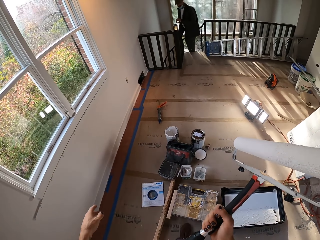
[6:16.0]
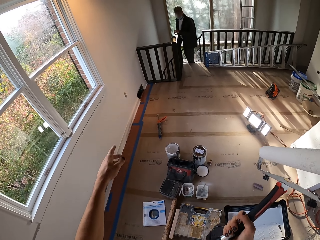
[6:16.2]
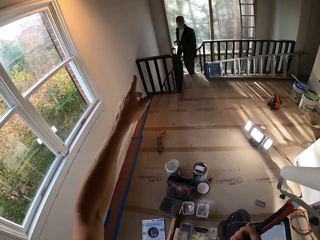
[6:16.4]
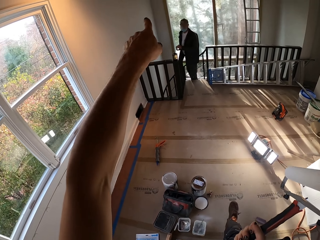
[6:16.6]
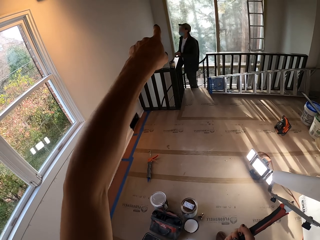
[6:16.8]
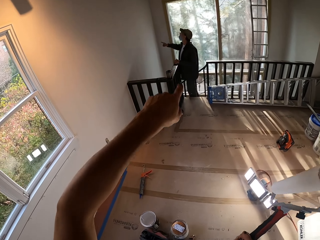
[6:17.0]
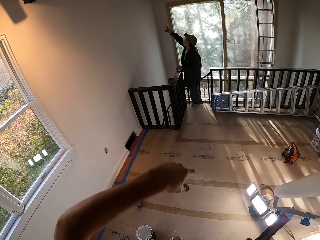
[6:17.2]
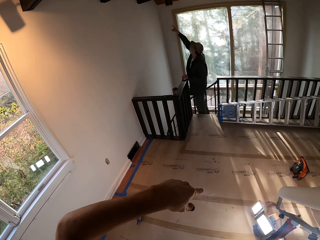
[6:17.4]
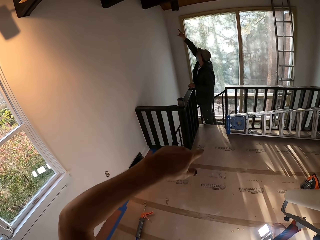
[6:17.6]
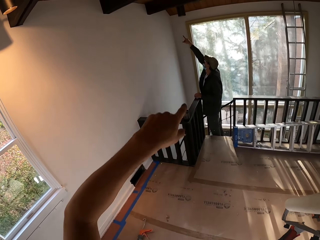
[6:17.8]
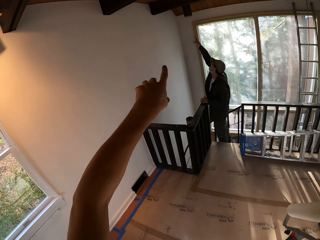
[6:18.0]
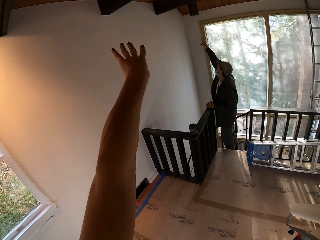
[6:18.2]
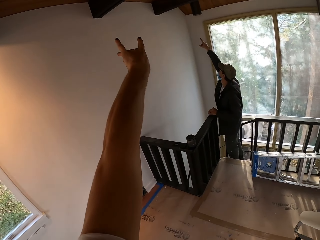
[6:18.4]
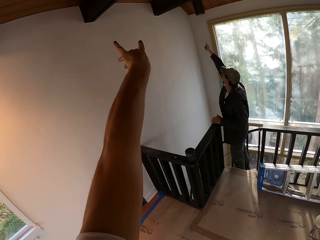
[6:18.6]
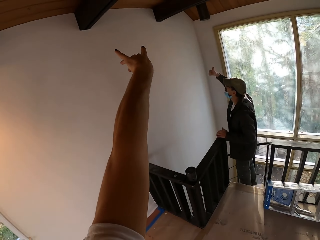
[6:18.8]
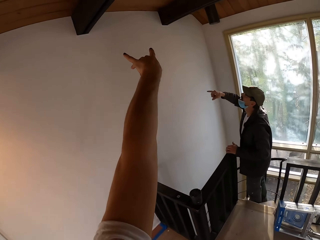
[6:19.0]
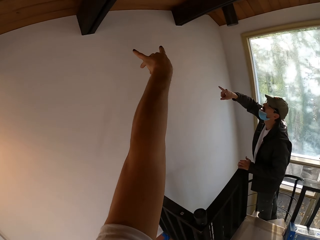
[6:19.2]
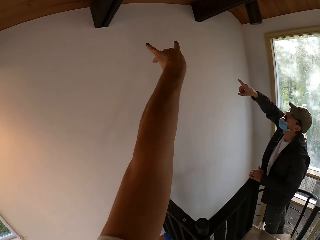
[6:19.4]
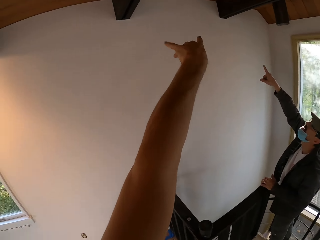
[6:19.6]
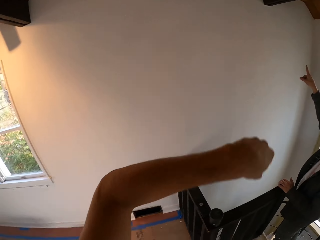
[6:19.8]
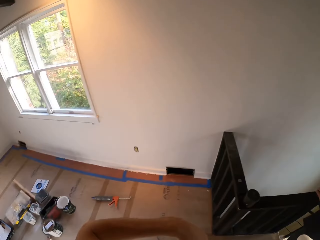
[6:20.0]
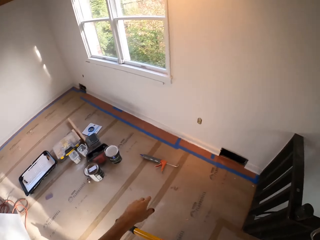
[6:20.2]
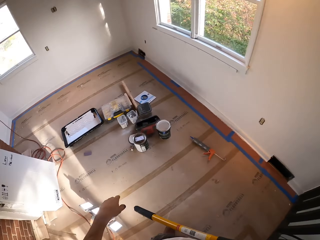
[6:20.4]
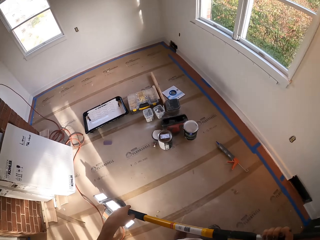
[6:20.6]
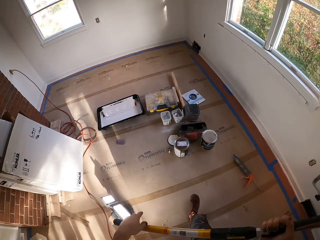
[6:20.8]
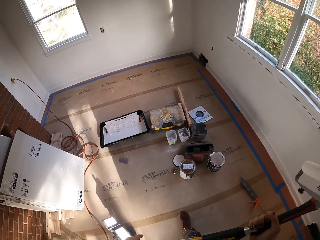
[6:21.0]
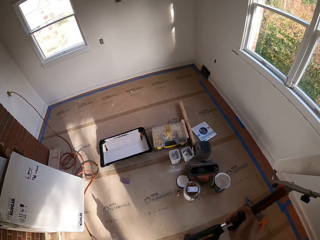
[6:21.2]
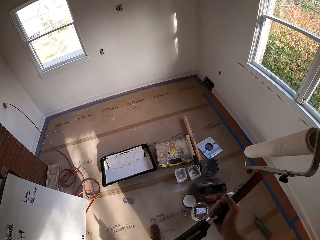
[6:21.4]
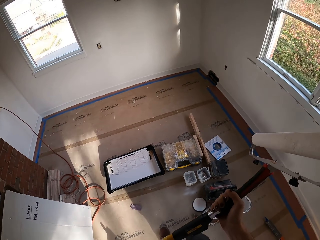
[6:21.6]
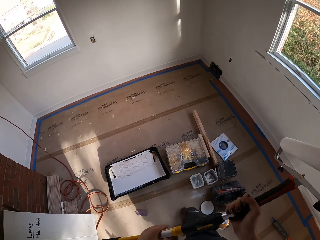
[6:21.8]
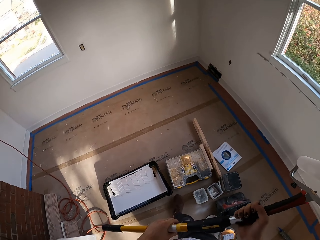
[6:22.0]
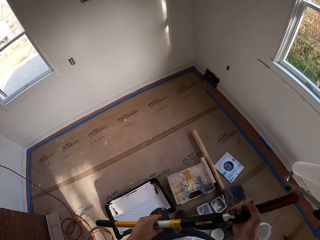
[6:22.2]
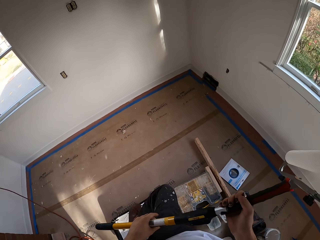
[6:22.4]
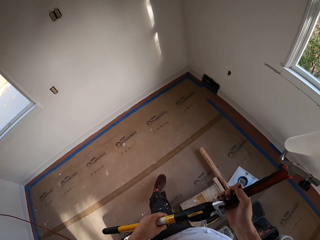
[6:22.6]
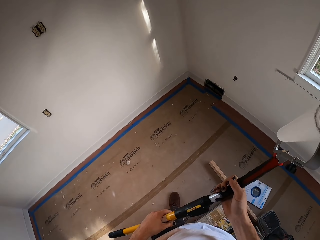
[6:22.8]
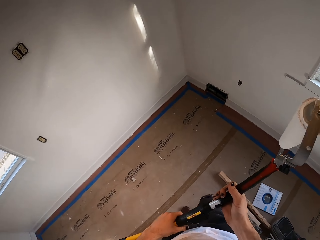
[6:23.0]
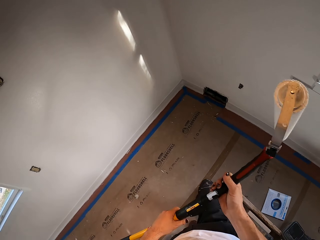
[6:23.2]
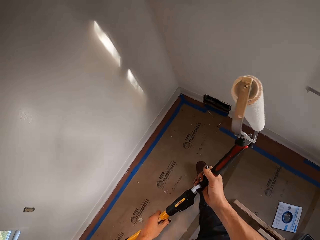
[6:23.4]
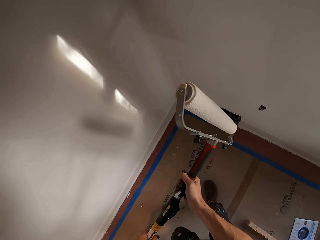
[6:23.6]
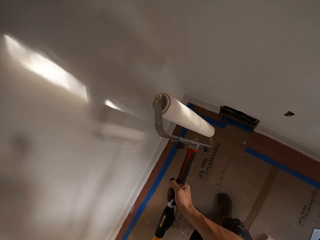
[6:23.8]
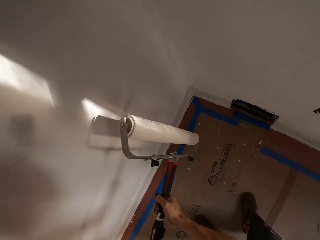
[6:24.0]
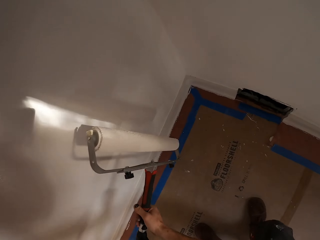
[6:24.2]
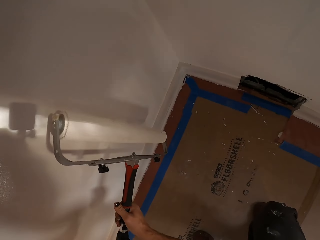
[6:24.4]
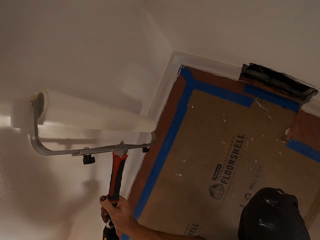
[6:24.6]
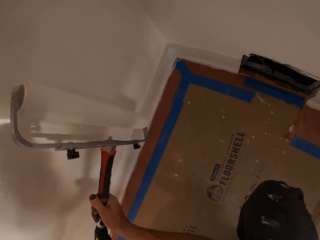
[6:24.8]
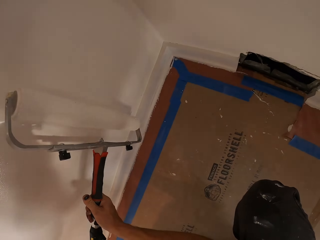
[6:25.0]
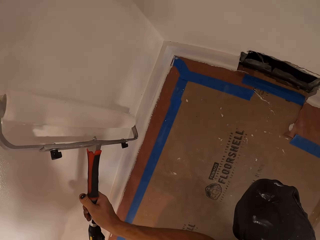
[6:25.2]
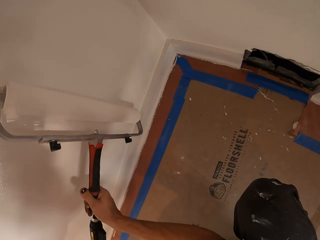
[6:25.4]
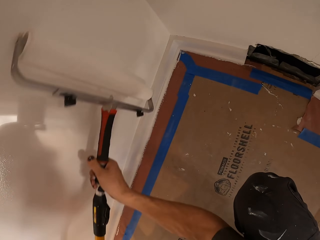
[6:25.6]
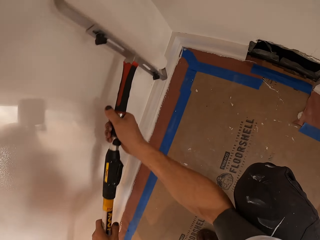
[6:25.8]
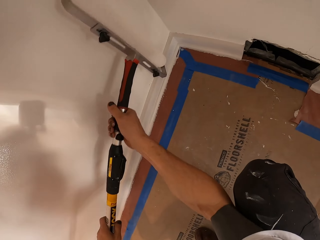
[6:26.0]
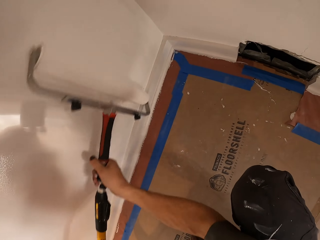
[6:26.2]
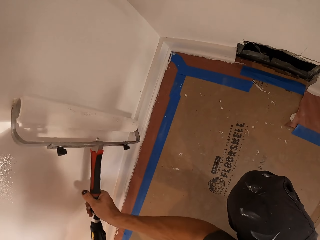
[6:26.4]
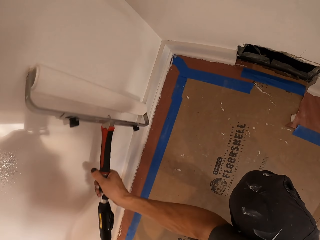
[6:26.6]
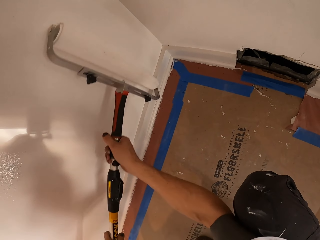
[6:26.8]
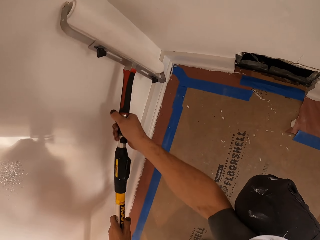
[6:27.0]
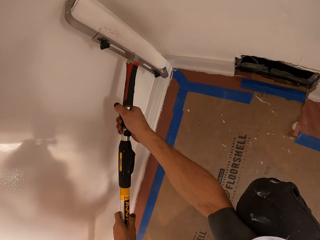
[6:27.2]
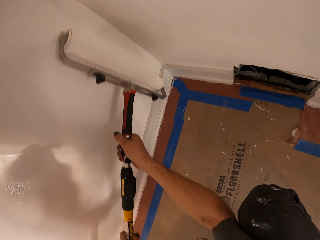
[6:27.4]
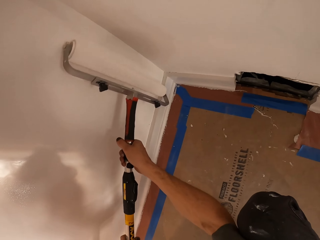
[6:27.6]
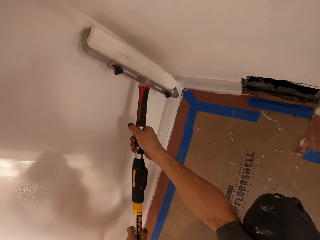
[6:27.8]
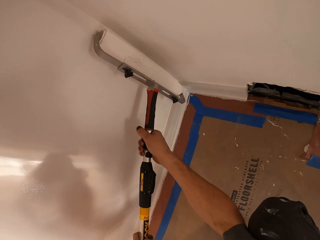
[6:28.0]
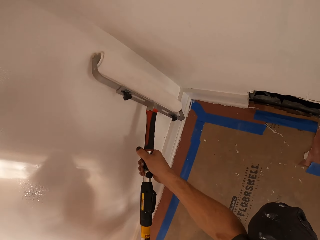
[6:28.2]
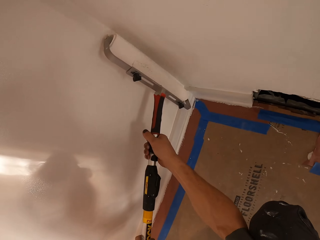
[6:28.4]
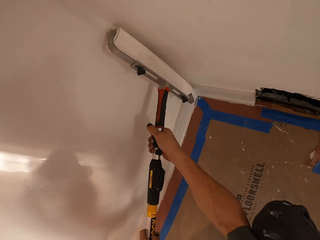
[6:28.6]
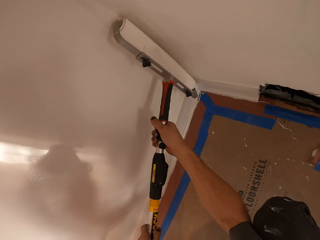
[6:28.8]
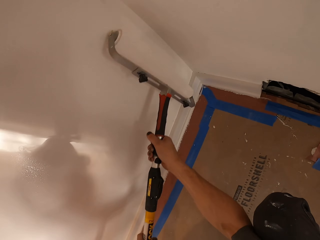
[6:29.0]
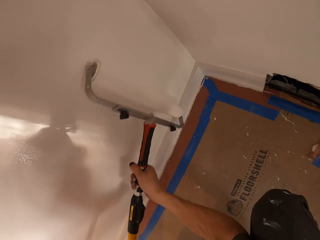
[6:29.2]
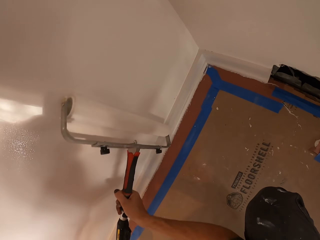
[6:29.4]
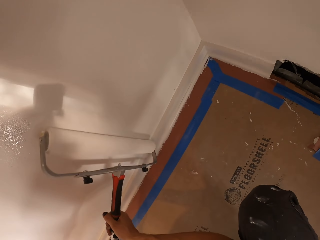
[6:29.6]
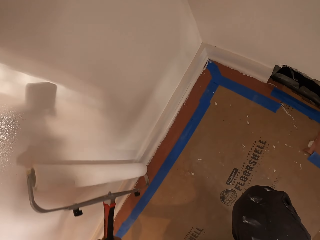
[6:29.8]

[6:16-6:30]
The camera wearer paints the wall. He points the wall with his hands. He walks round the room with the roller brush. He paints the wall.

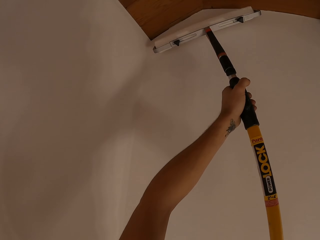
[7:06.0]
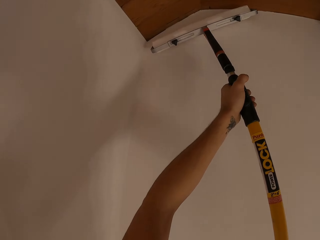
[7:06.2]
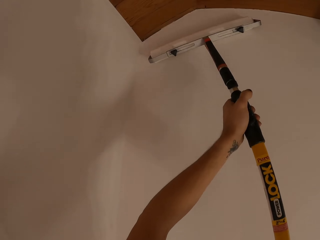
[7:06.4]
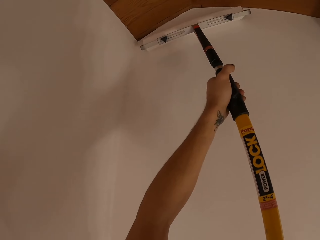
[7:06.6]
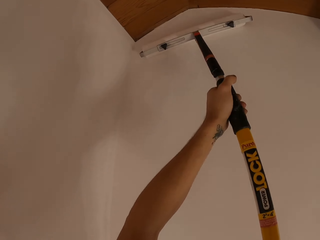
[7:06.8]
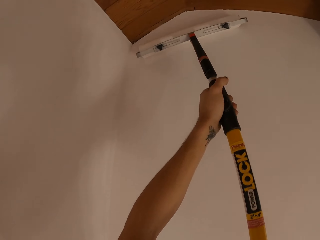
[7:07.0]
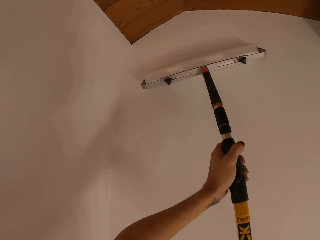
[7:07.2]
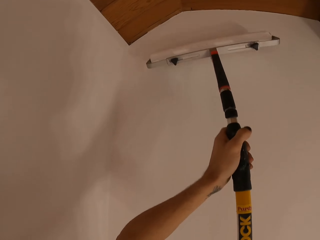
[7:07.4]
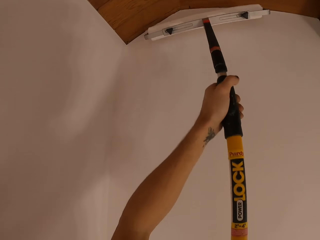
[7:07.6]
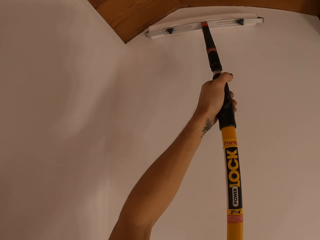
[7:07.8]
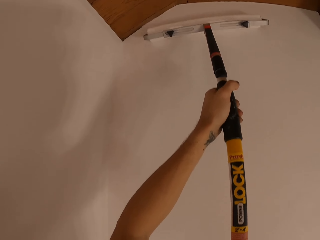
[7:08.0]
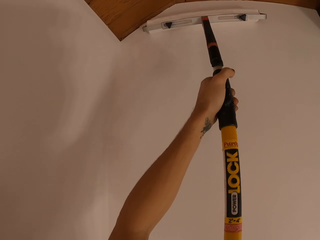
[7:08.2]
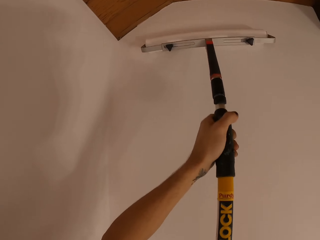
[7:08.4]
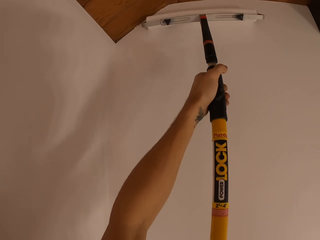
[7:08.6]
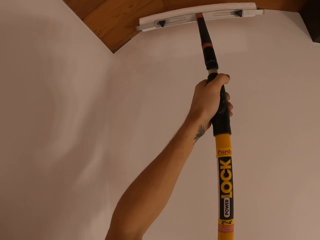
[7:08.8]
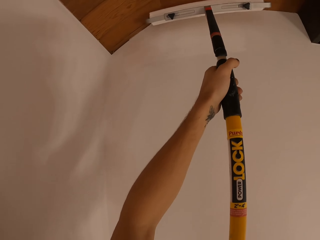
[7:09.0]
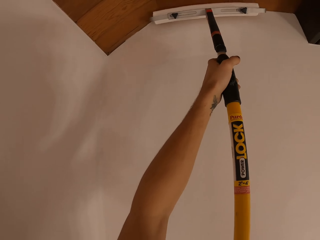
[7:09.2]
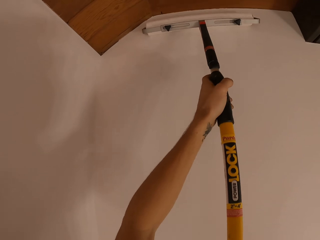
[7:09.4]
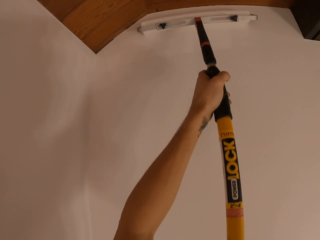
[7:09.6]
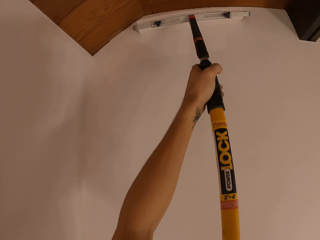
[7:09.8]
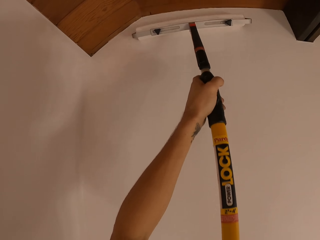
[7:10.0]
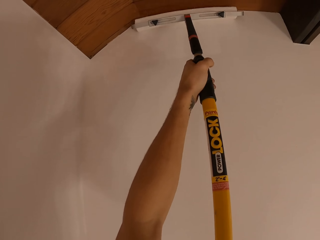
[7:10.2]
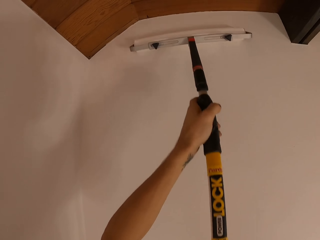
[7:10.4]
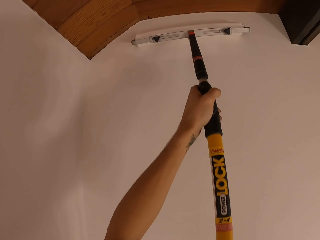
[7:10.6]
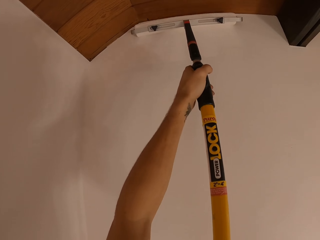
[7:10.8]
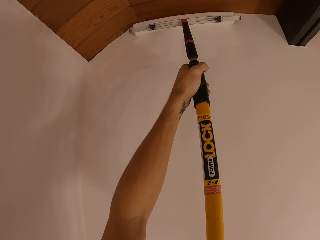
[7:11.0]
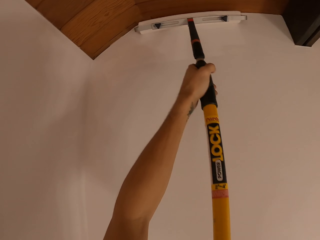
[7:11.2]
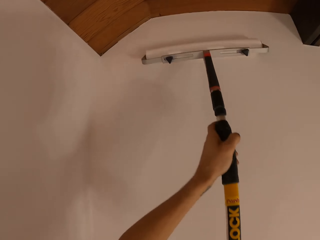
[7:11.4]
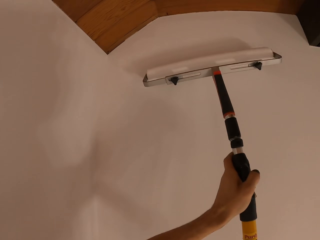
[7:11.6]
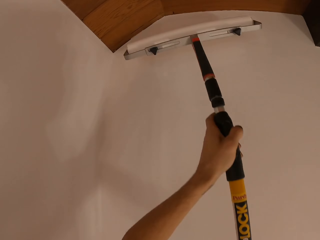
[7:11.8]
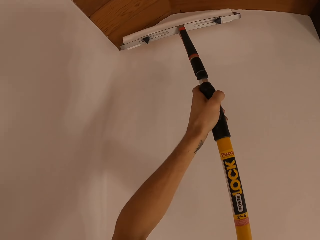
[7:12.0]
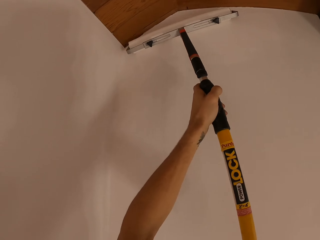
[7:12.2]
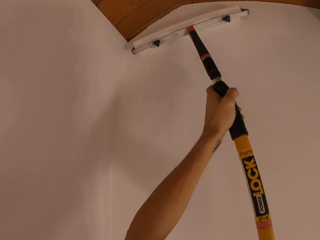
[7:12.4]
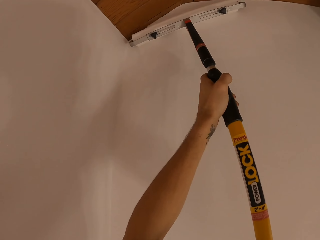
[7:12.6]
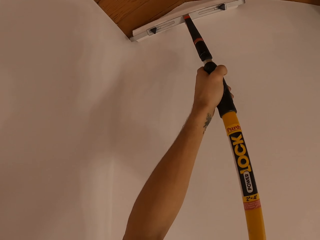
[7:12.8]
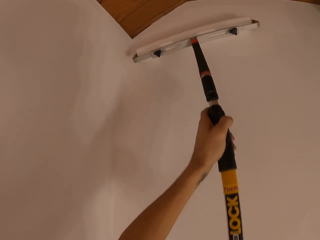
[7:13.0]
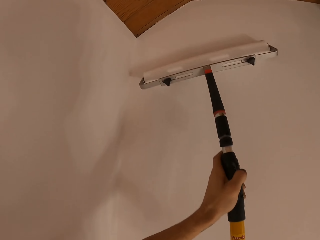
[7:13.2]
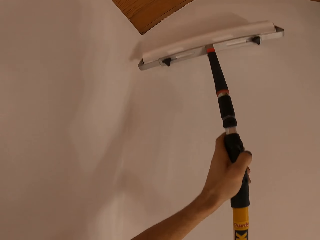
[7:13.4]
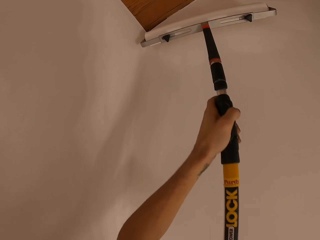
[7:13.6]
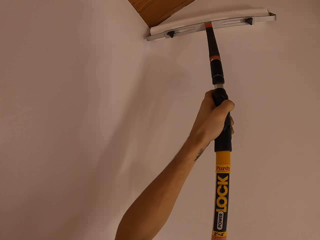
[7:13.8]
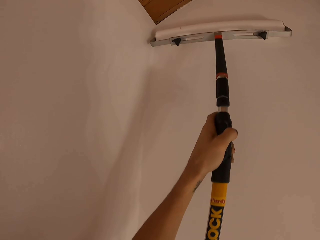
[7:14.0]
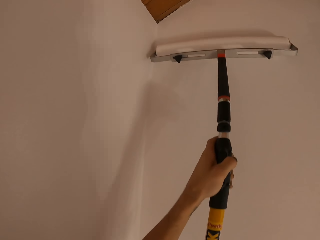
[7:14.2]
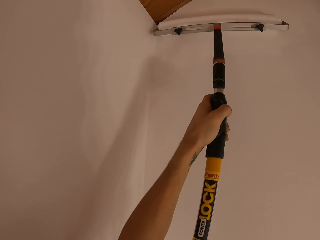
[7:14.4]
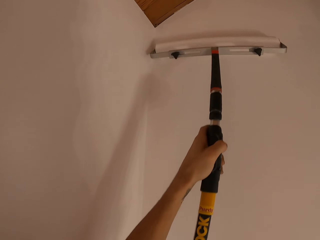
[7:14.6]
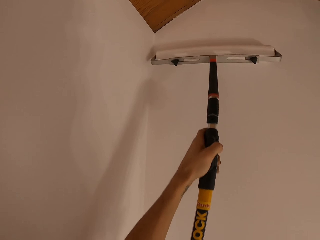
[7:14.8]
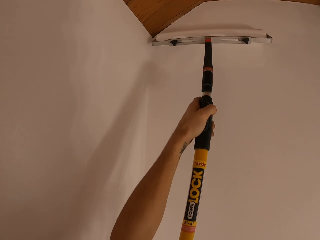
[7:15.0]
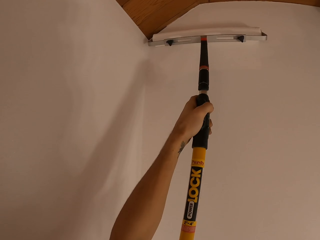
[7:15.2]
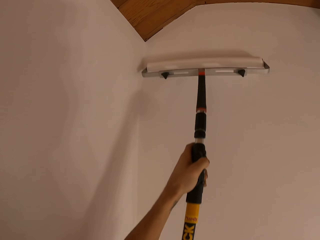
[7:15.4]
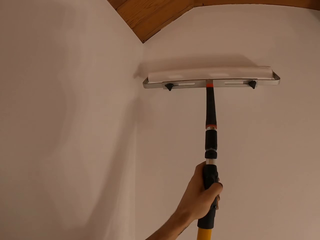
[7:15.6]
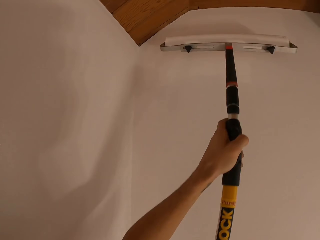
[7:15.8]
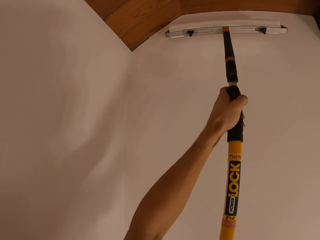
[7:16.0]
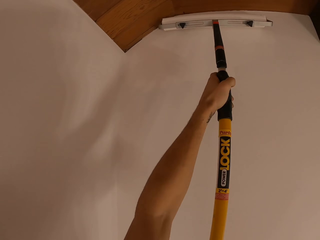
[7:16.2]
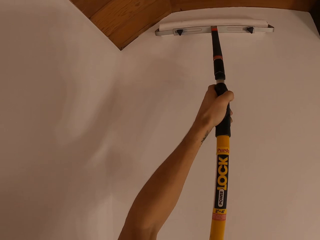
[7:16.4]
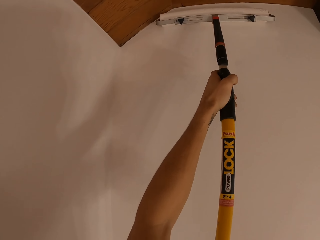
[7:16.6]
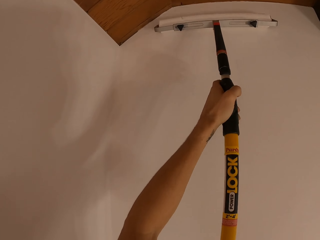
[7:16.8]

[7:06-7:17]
The camera wearer paints the wall.
